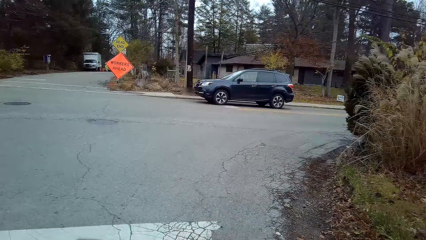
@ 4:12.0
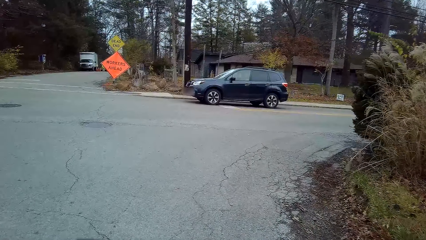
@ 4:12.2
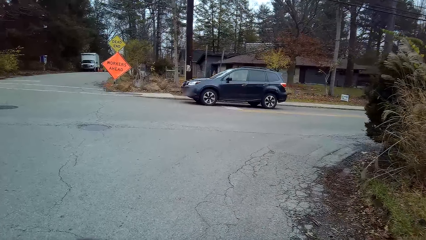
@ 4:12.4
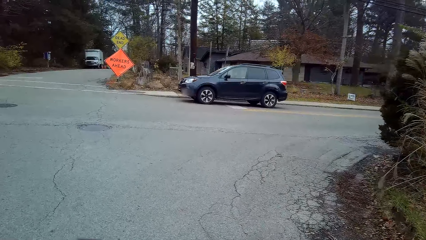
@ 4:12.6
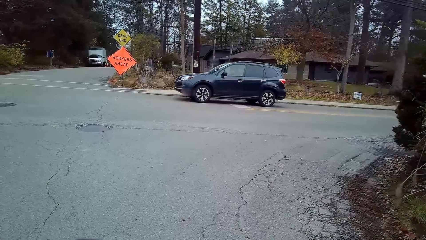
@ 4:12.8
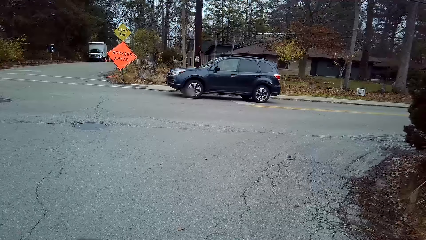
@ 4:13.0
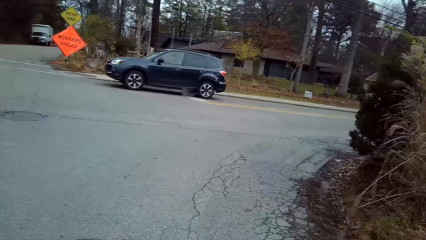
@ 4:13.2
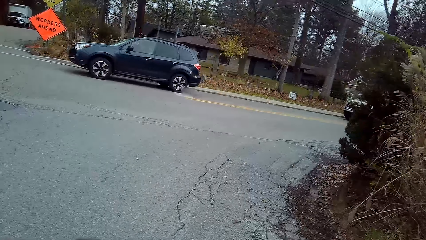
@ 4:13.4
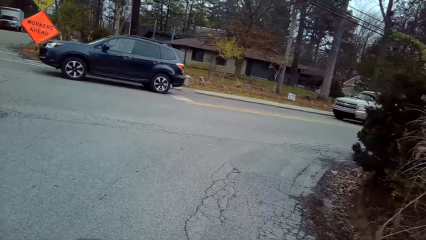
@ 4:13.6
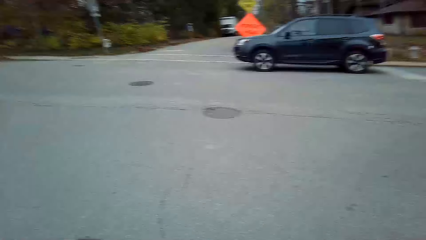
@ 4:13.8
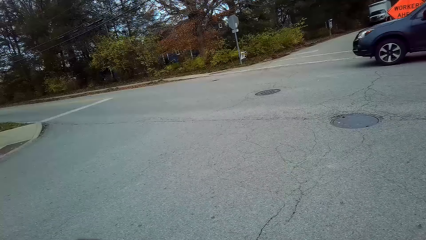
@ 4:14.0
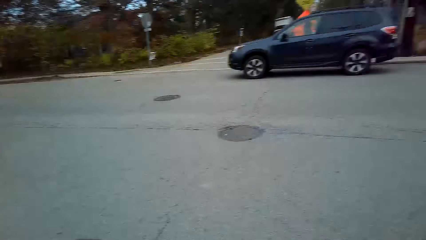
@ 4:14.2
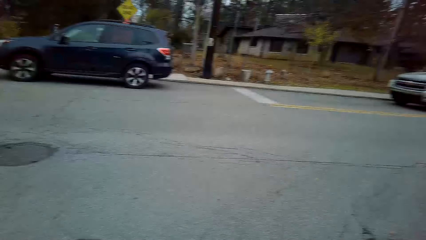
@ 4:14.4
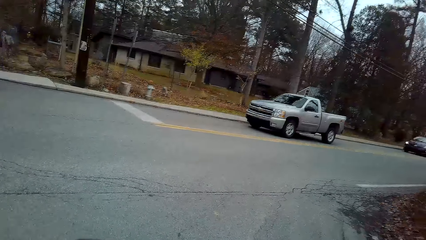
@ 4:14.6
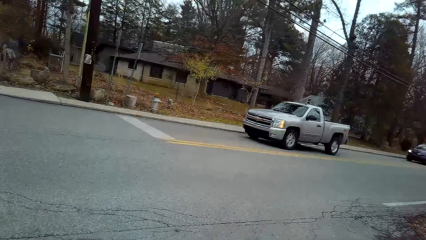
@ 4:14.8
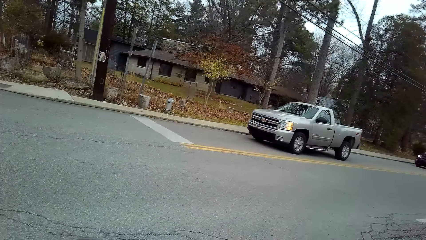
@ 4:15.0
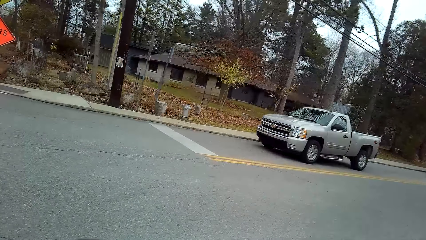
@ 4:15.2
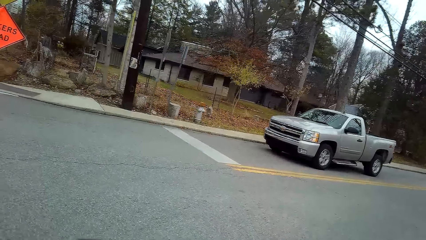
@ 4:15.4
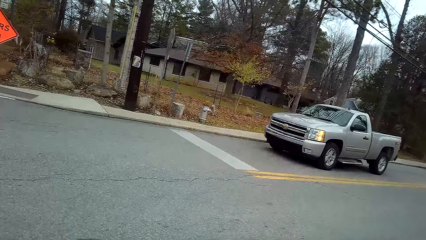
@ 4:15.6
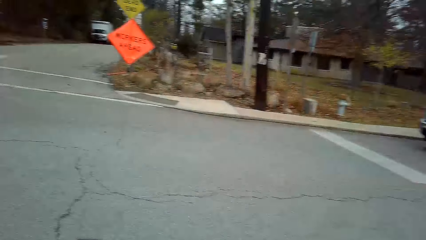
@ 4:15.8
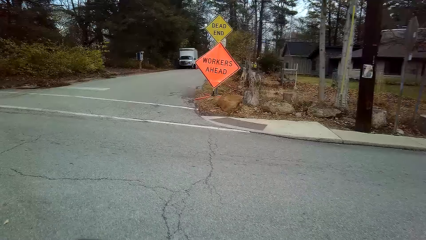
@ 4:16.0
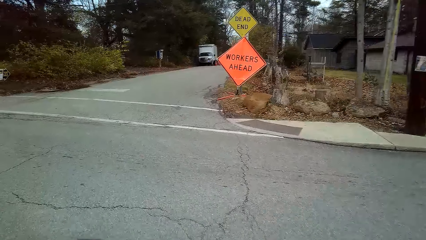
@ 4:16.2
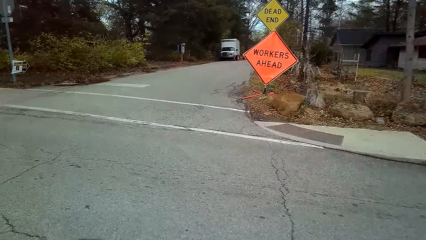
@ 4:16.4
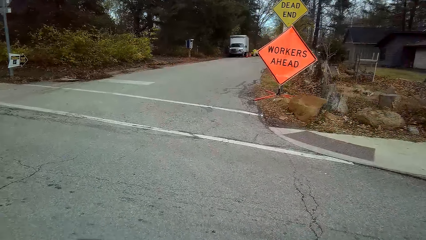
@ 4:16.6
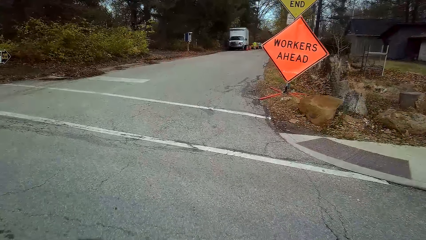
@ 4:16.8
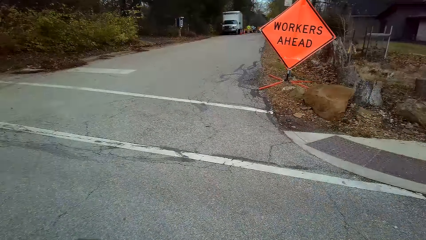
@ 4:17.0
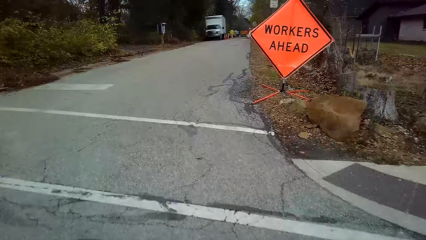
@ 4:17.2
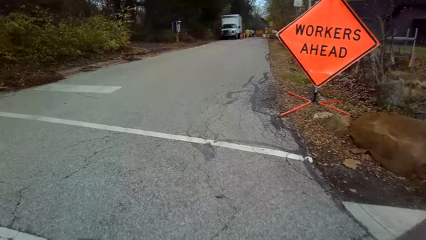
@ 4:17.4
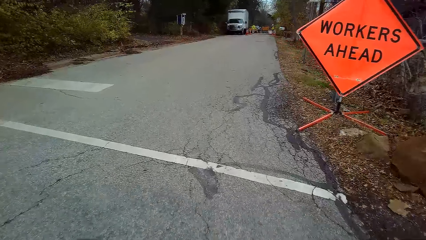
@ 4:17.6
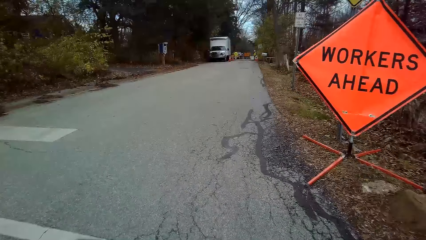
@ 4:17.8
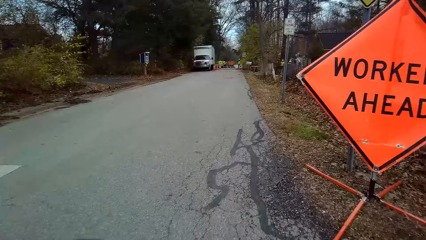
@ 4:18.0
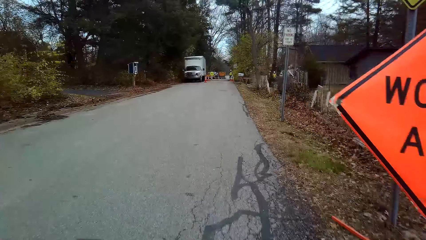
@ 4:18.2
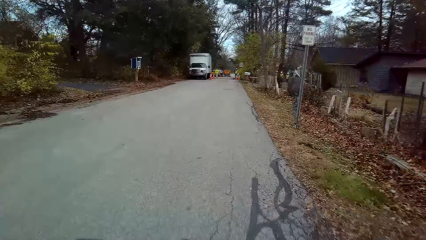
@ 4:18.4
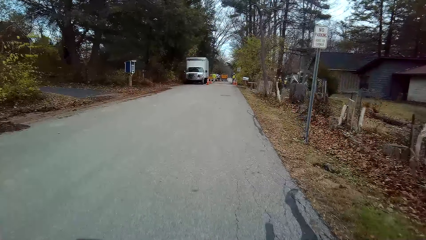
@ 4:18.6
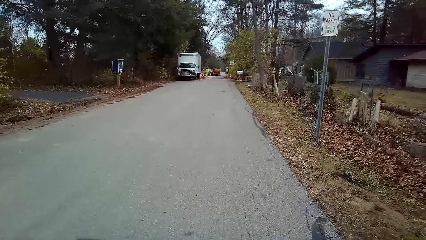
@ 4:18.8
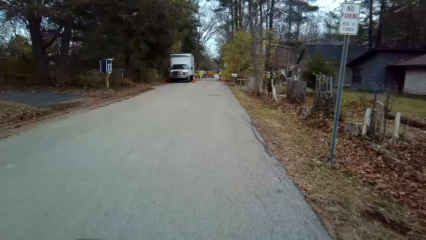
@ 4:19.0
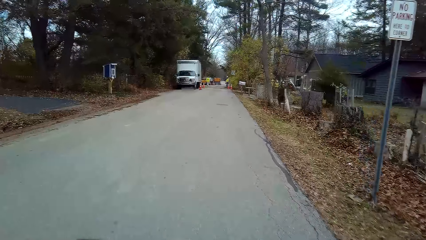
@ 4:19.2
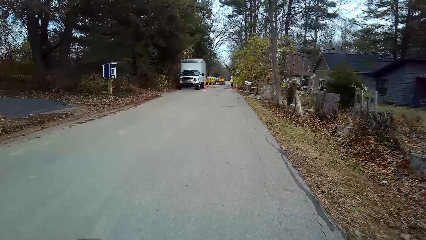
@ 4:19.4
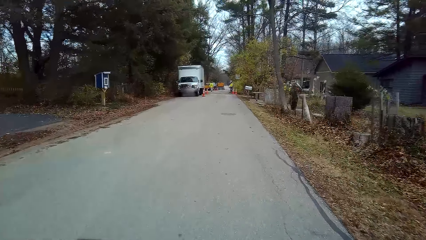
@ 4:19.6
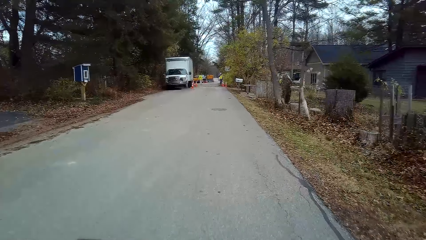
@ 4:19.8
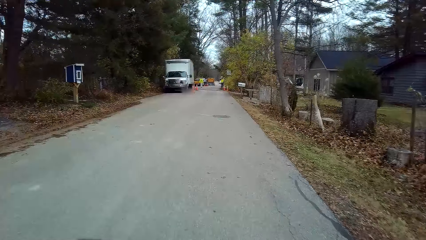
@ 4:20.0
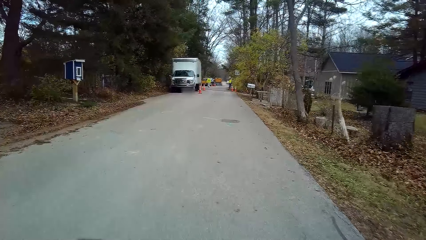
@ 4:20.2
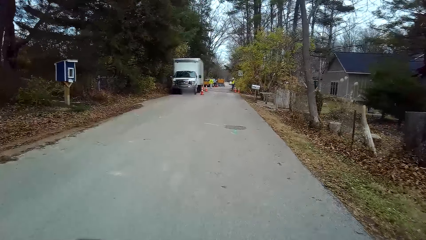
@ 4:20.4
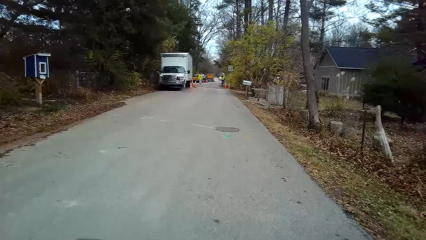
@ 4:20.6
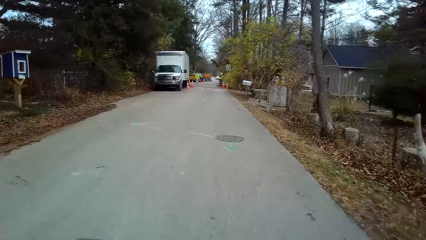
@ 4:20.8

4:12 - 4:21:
The camera wearer inspects the road. They slow down to cross the road. They pedal the bicycle forward on the road.

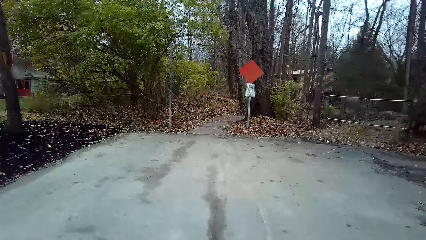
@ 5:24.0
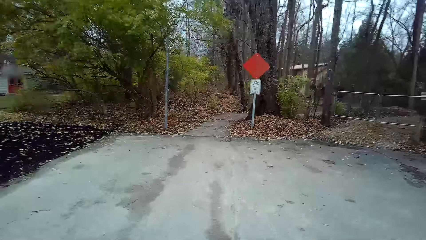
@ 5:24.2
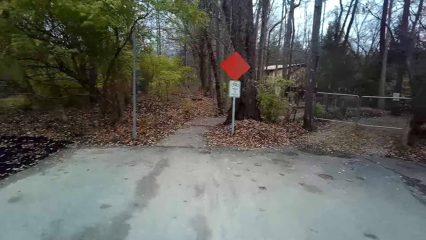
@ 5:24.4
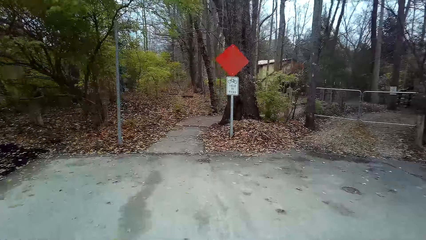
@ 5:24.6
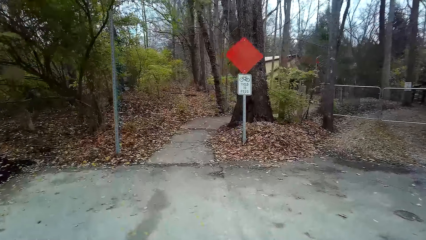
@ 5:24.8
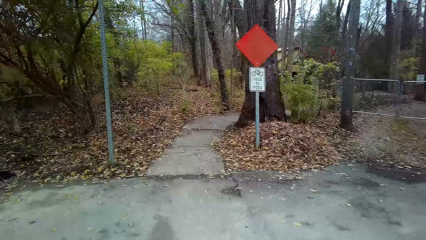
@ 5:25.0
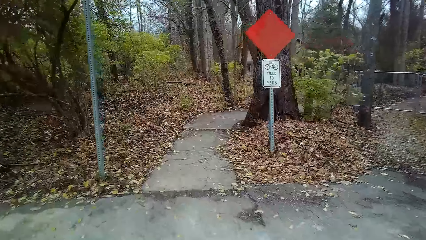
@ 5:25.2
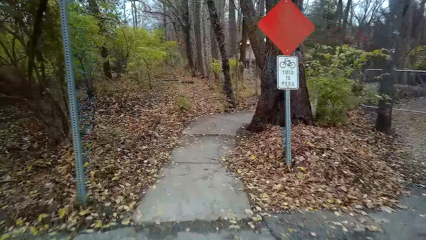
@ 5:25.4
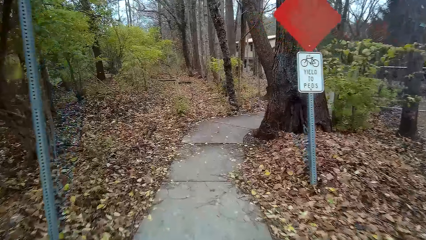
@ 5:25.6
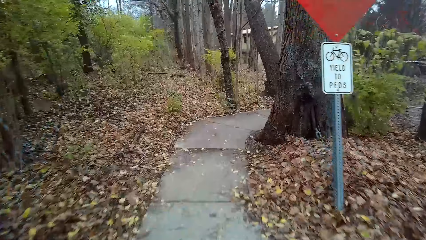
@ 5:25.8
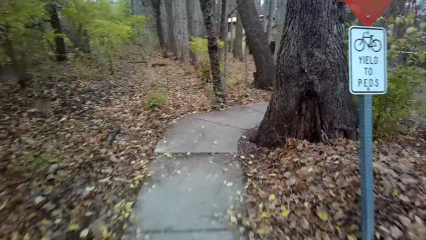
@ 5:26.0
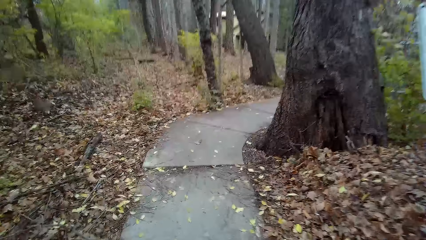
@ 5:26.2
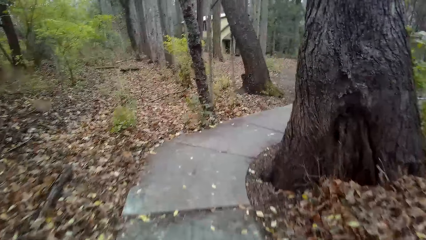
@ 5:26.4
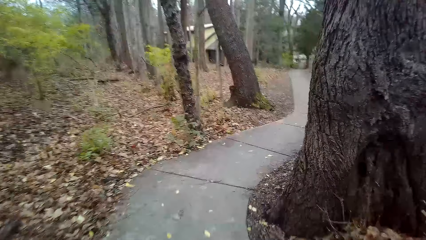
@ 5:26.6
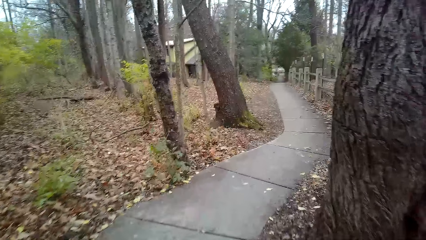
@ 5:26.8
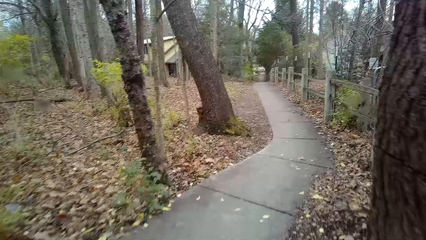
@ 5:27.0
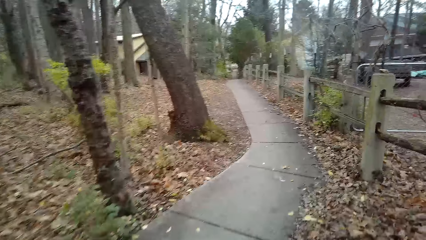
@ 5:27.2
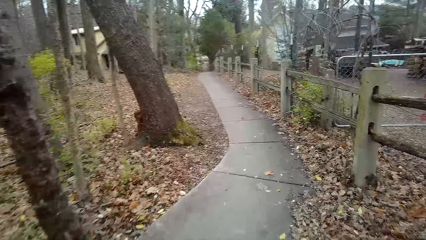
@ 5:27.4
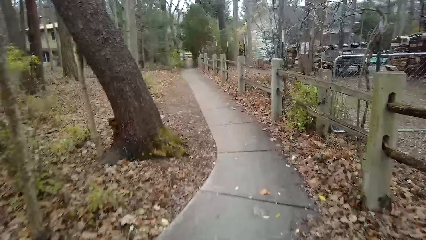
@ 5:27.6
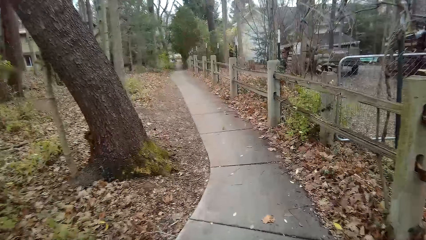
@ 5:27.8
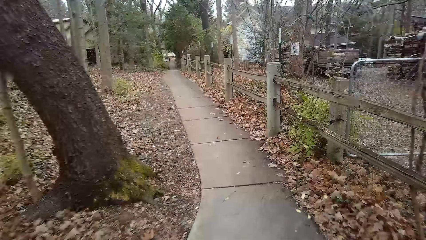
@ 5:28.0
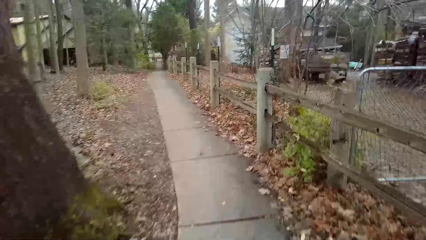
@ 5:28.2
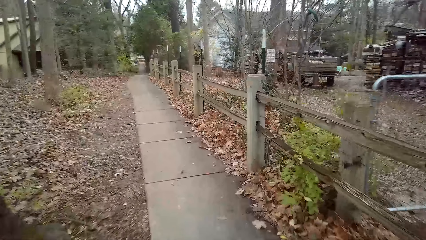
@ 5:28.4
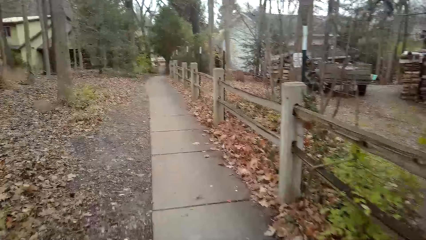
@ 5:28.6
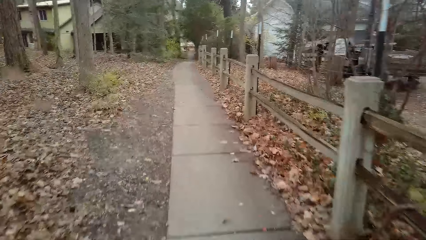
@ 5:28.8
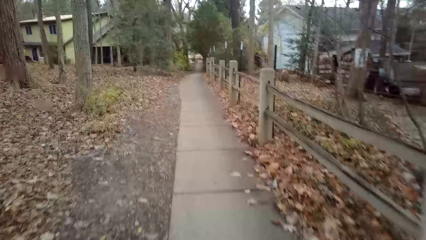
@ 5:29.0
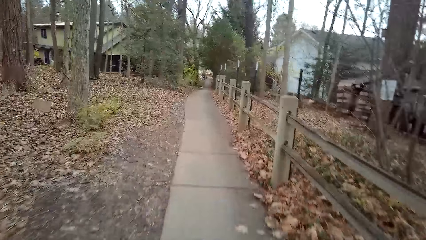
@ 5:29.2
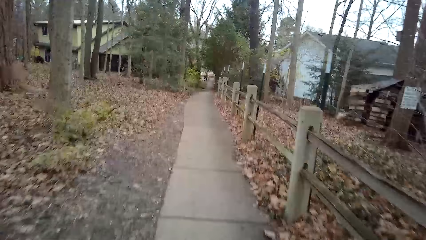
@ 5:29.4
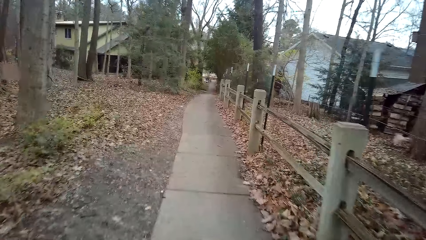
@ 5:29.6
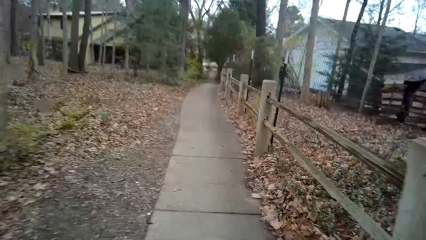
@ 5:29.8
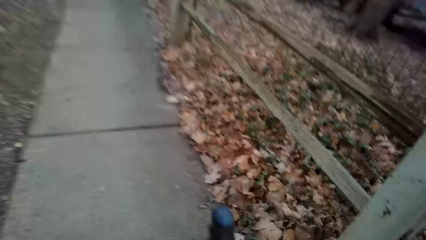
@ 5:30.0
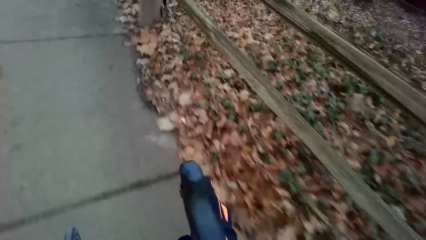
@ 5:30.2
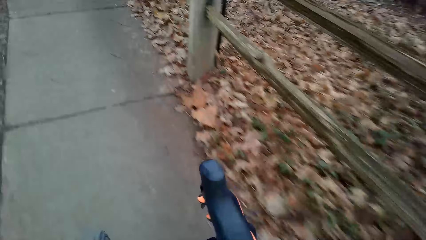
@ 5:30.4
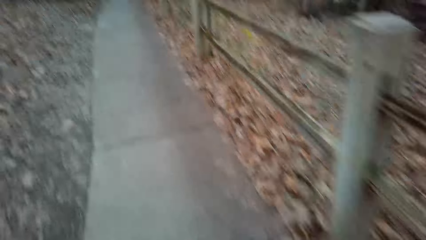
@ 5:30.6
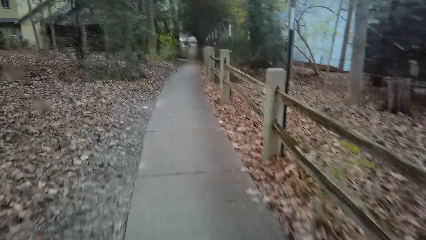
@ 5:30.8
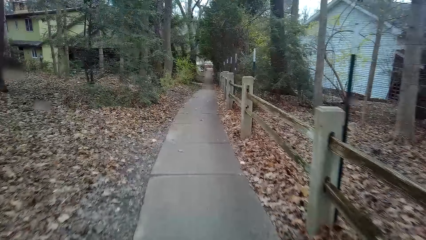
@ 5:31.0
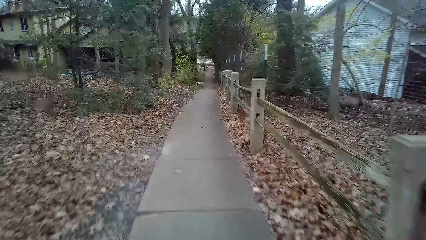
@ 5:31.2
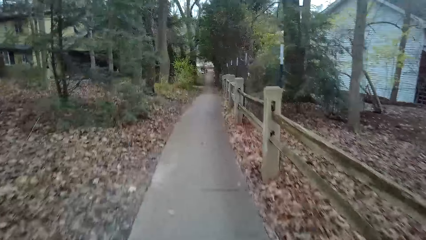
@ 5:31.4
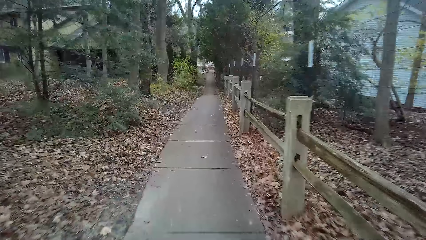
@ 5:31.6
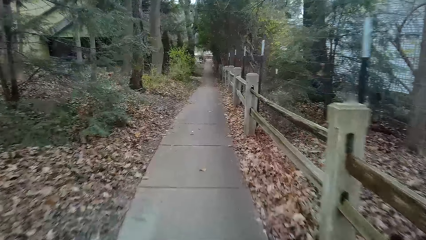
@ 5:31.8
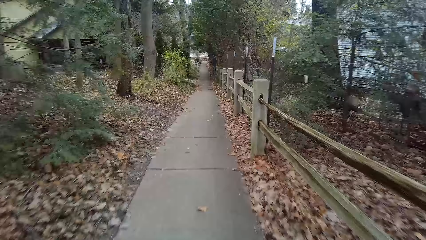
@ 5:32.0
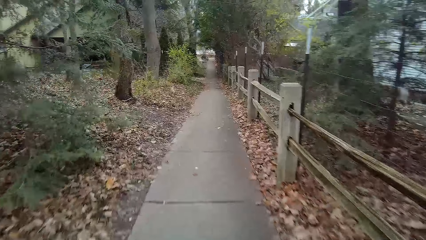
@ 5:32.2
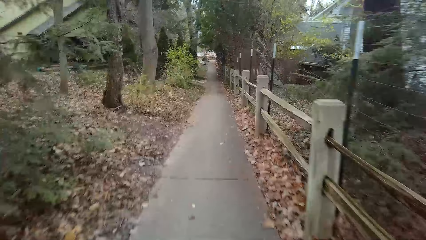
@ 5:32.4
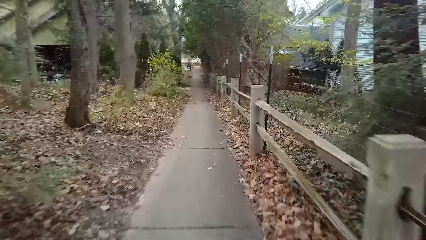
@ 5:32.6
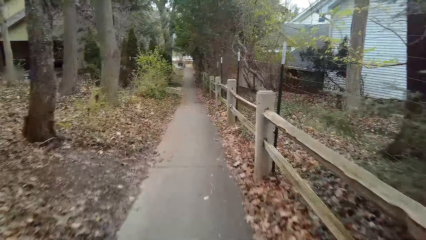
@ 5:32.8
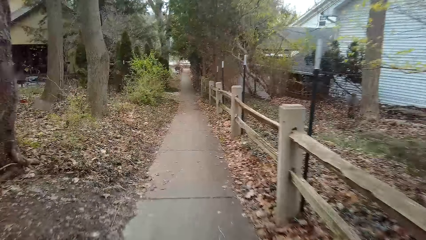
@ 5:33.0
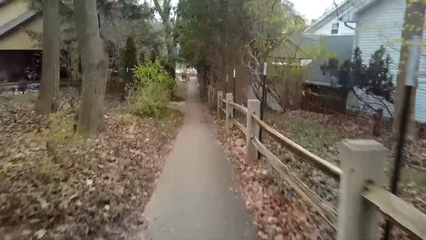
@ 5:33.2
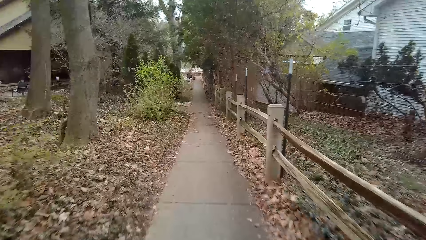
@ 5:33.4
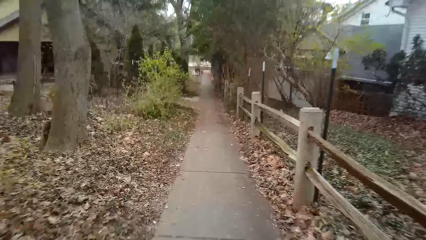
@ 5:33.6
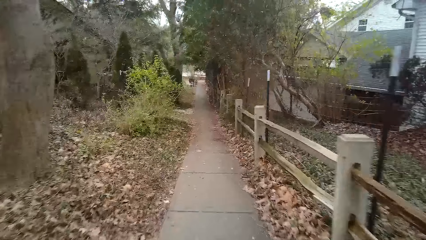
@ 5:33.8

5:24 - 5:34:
The camera wearer pedals the bicycle forward on the pavement.
